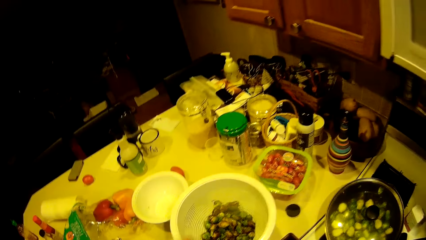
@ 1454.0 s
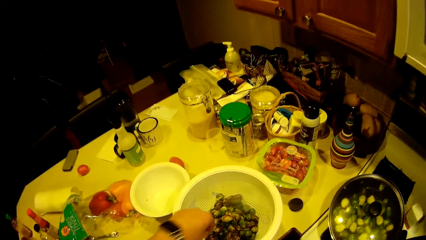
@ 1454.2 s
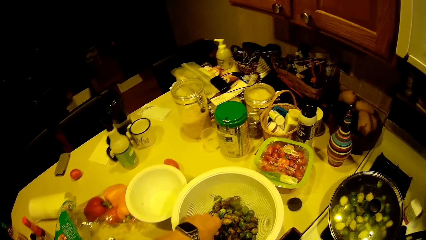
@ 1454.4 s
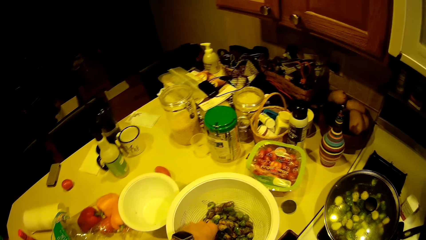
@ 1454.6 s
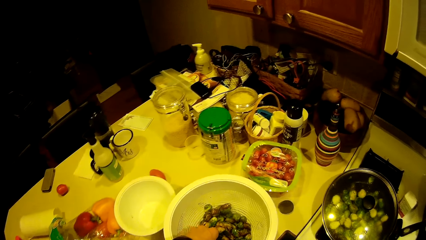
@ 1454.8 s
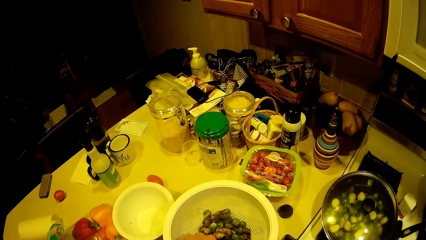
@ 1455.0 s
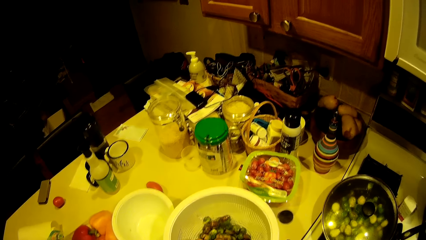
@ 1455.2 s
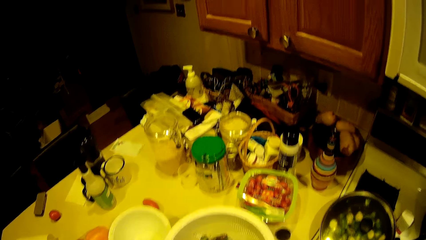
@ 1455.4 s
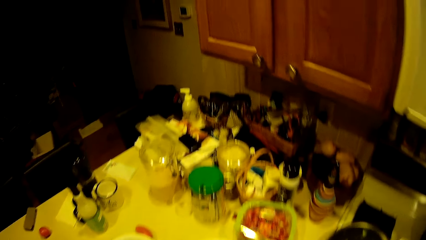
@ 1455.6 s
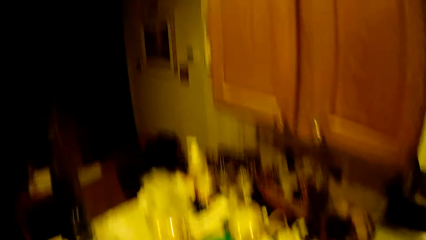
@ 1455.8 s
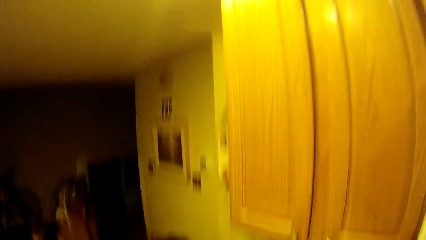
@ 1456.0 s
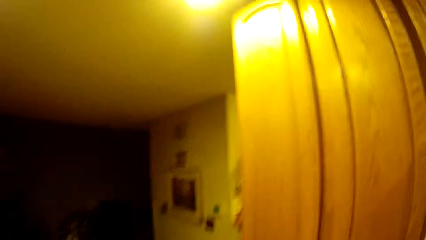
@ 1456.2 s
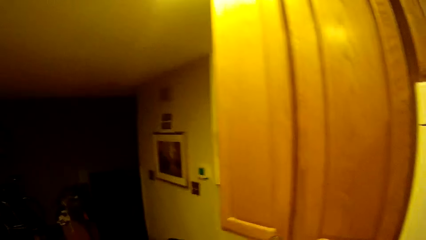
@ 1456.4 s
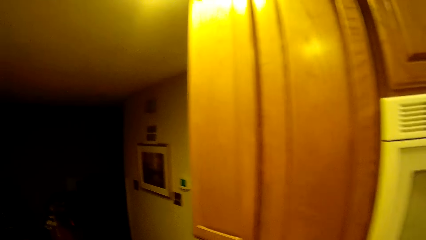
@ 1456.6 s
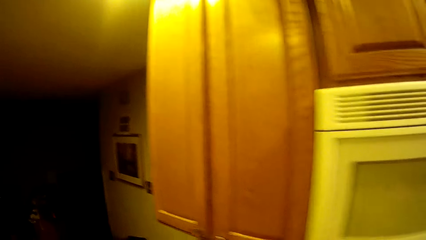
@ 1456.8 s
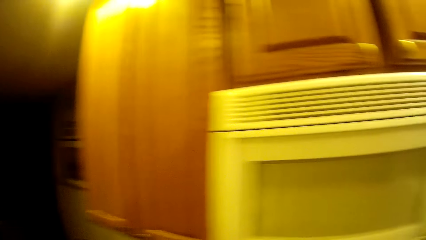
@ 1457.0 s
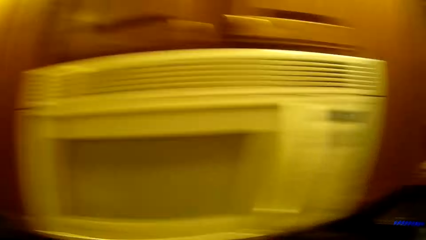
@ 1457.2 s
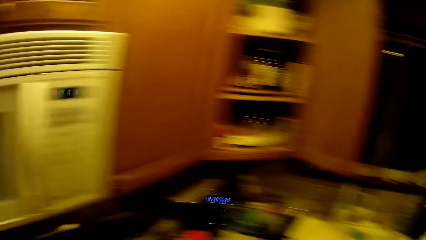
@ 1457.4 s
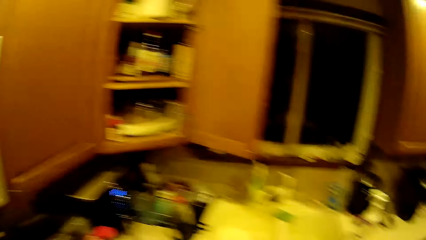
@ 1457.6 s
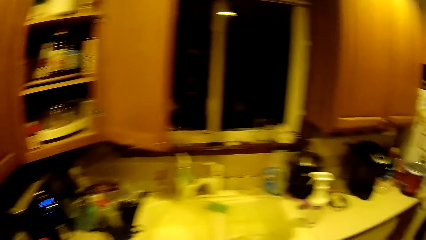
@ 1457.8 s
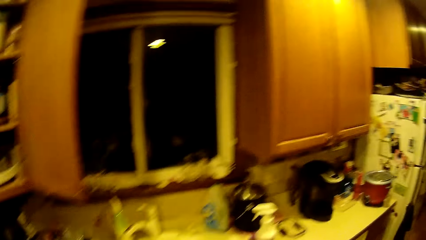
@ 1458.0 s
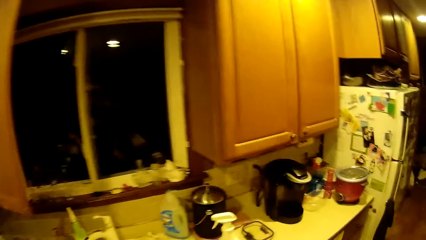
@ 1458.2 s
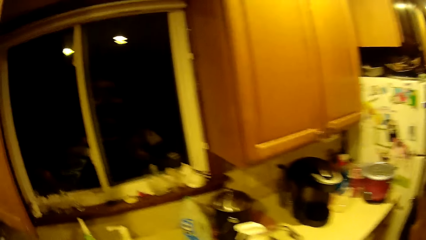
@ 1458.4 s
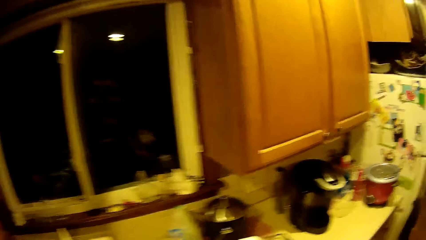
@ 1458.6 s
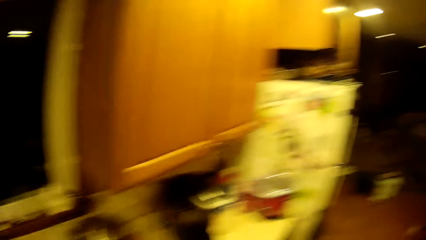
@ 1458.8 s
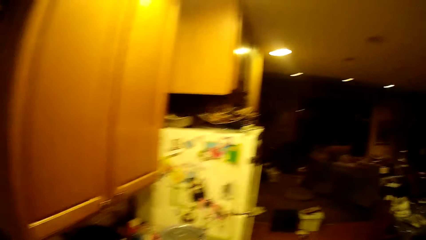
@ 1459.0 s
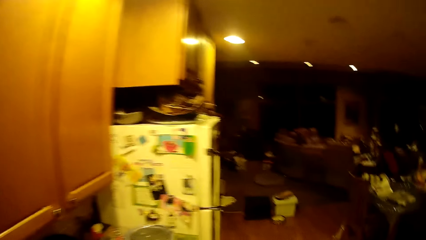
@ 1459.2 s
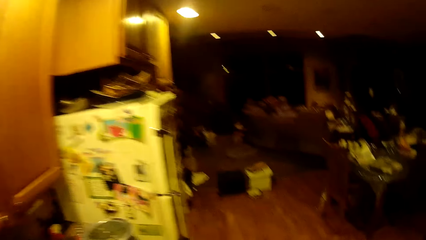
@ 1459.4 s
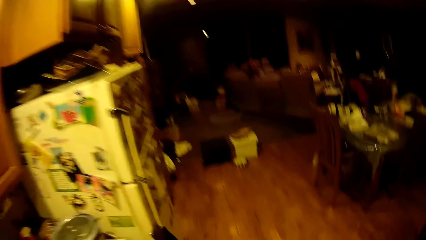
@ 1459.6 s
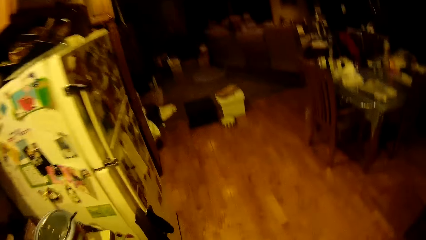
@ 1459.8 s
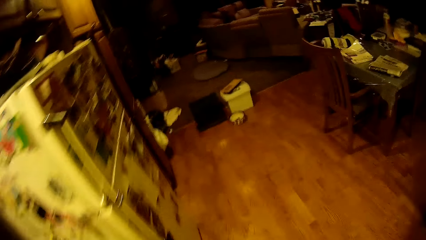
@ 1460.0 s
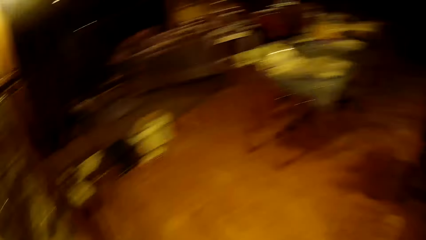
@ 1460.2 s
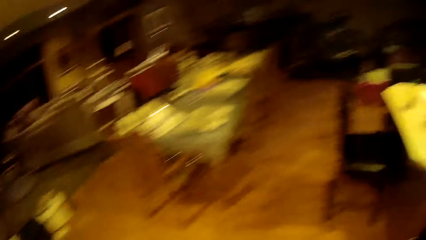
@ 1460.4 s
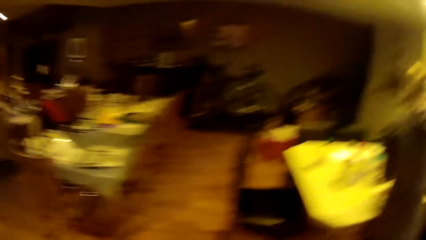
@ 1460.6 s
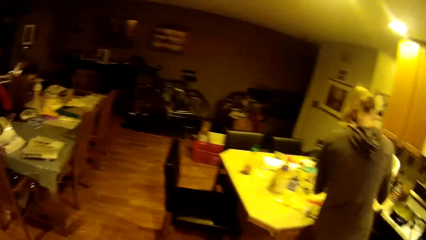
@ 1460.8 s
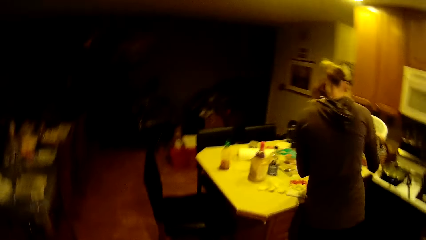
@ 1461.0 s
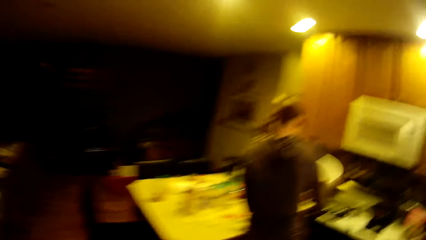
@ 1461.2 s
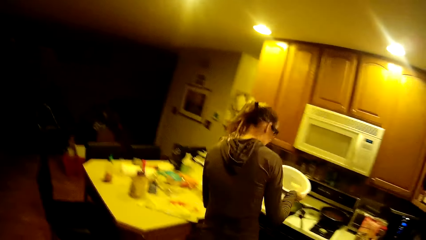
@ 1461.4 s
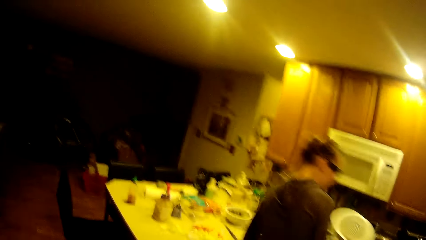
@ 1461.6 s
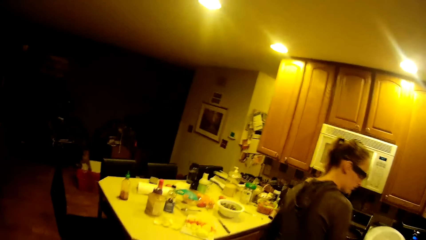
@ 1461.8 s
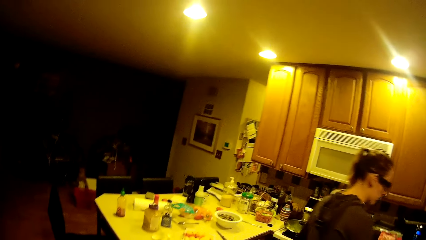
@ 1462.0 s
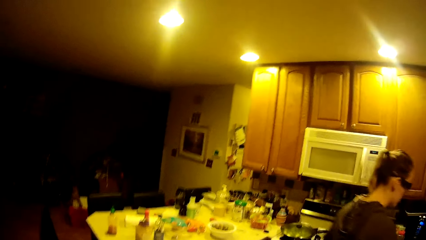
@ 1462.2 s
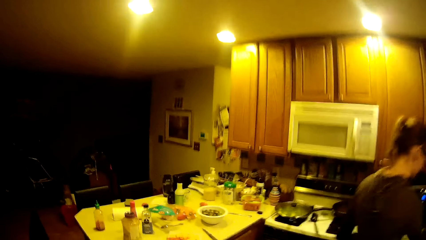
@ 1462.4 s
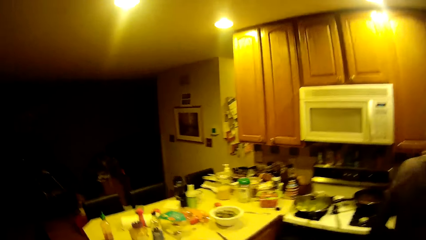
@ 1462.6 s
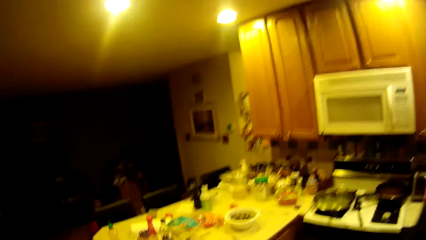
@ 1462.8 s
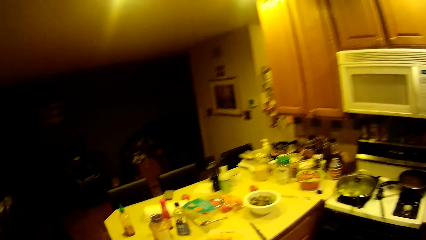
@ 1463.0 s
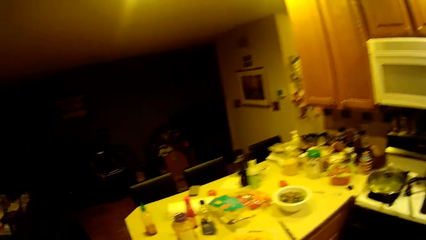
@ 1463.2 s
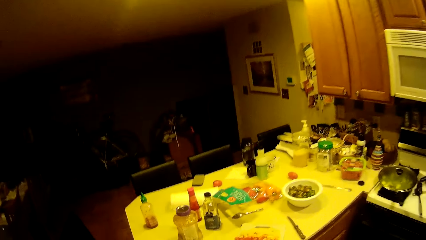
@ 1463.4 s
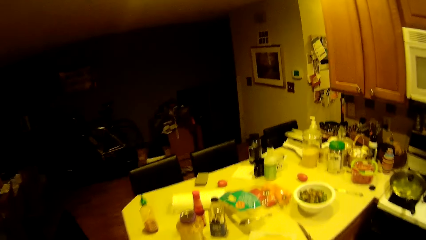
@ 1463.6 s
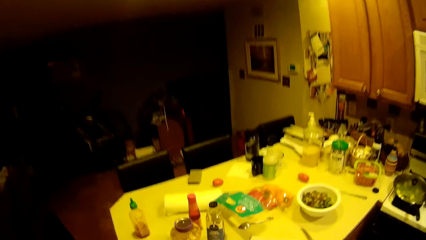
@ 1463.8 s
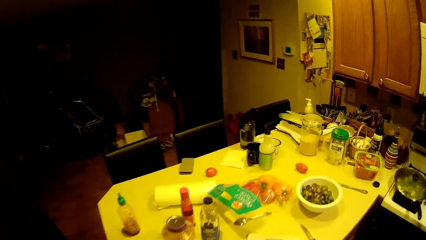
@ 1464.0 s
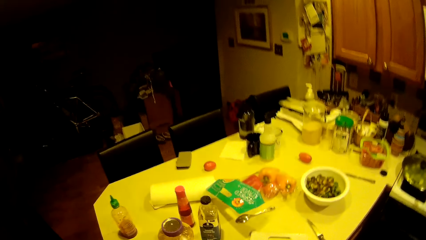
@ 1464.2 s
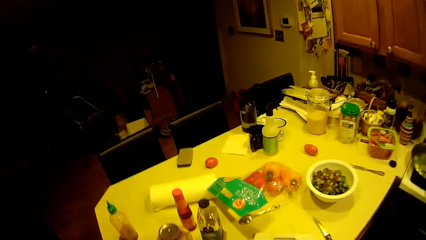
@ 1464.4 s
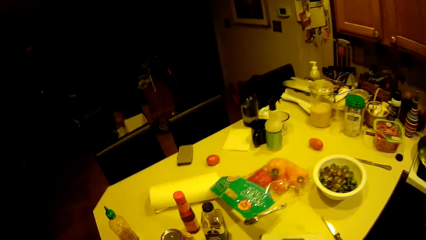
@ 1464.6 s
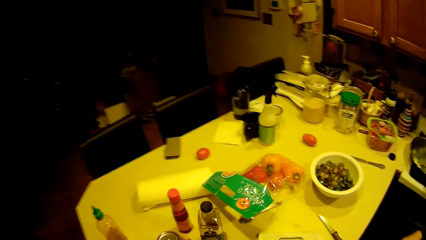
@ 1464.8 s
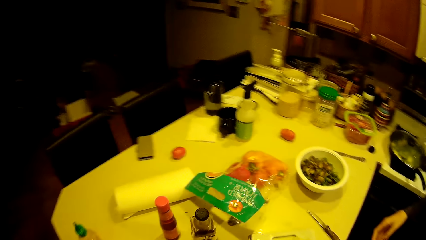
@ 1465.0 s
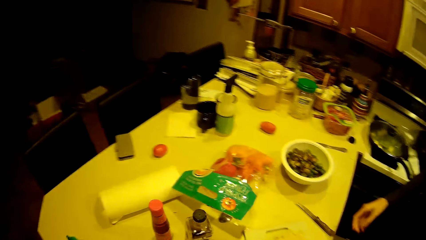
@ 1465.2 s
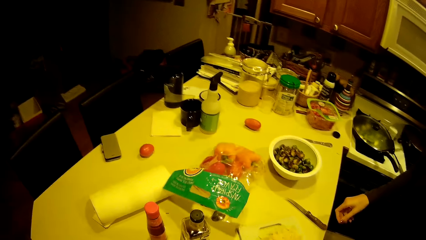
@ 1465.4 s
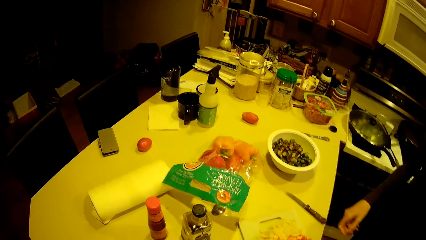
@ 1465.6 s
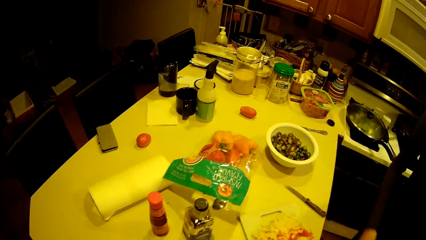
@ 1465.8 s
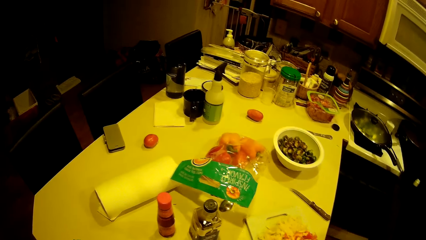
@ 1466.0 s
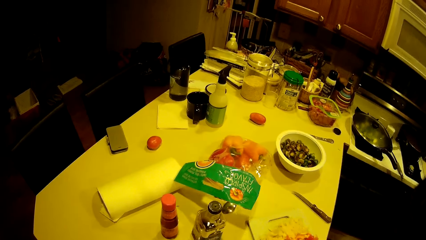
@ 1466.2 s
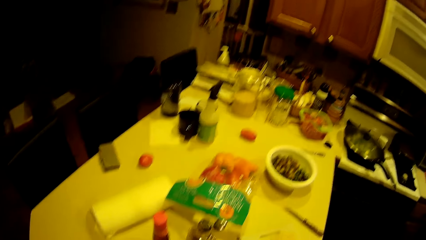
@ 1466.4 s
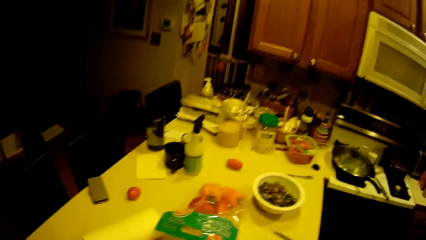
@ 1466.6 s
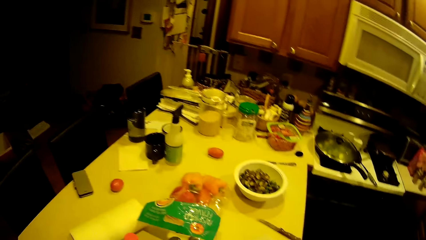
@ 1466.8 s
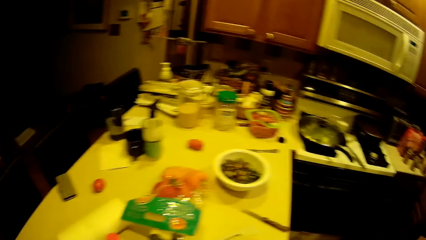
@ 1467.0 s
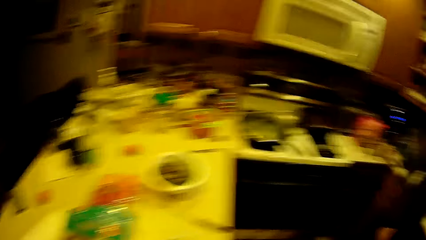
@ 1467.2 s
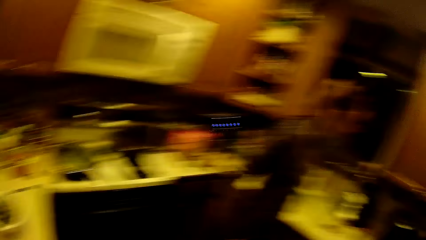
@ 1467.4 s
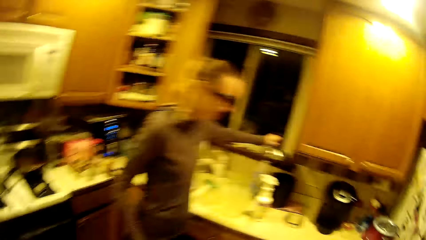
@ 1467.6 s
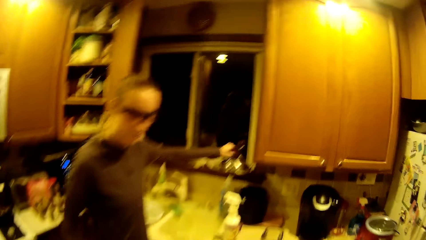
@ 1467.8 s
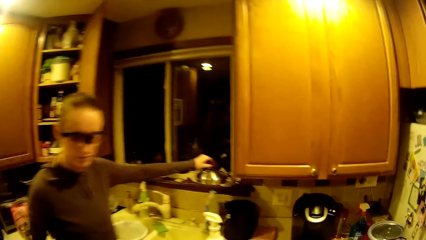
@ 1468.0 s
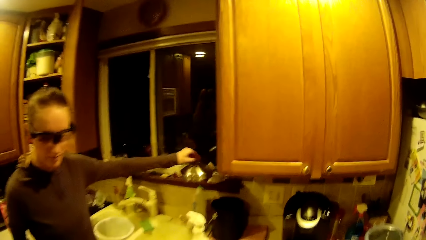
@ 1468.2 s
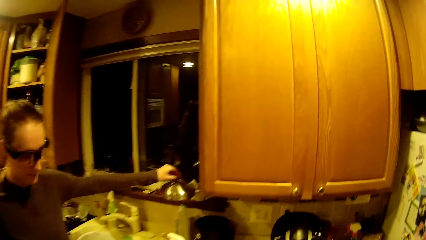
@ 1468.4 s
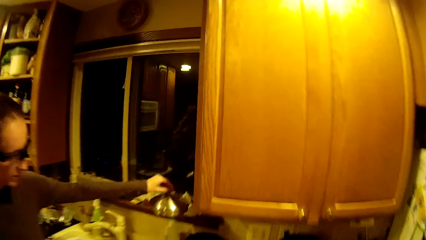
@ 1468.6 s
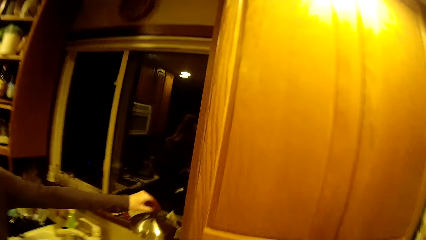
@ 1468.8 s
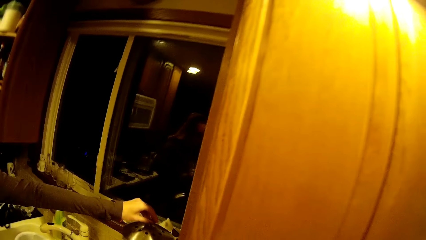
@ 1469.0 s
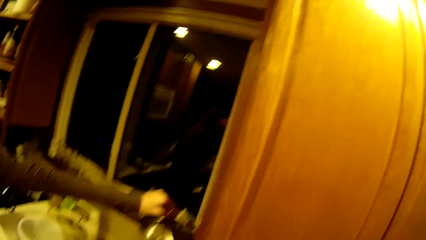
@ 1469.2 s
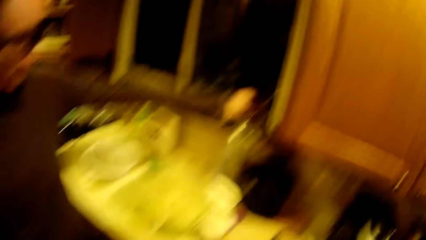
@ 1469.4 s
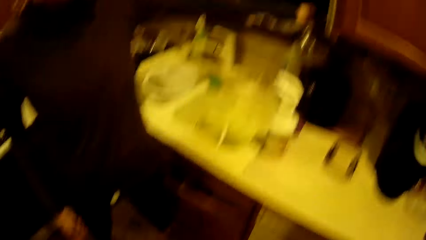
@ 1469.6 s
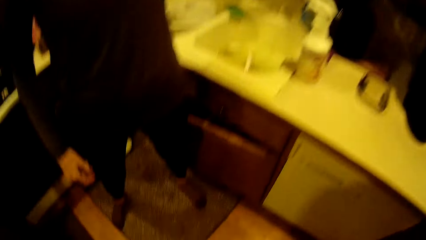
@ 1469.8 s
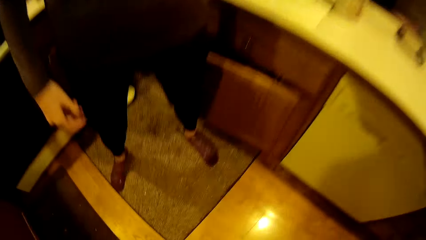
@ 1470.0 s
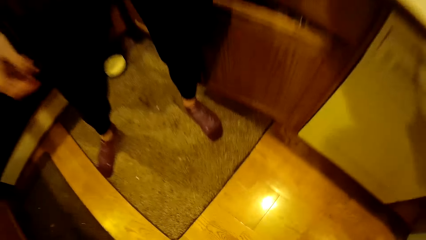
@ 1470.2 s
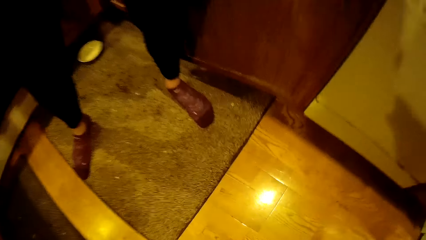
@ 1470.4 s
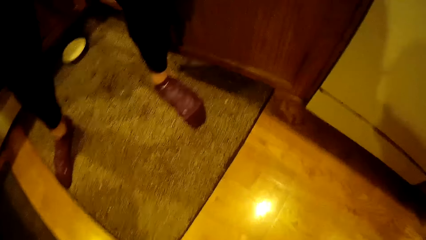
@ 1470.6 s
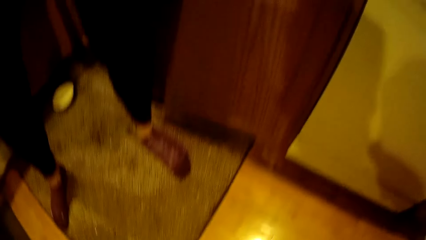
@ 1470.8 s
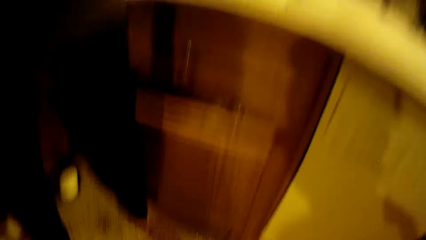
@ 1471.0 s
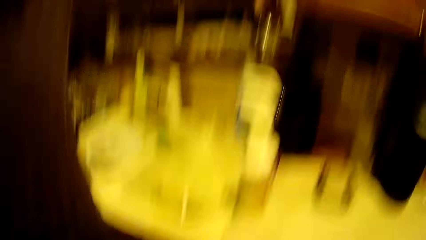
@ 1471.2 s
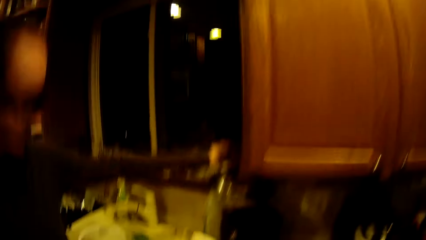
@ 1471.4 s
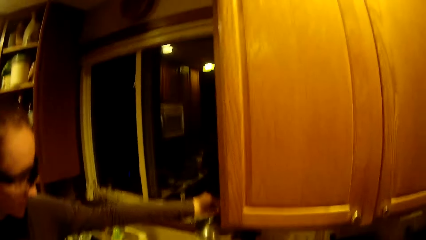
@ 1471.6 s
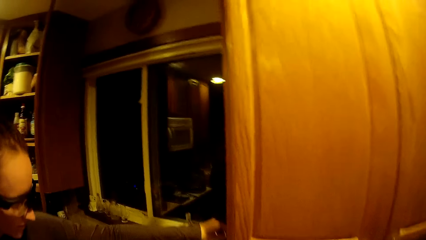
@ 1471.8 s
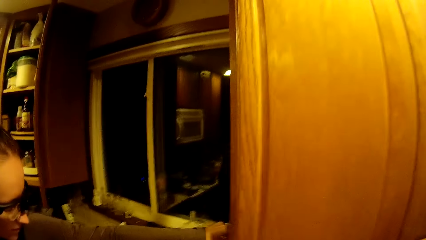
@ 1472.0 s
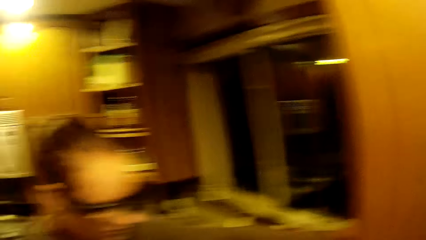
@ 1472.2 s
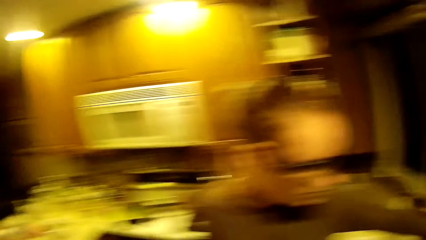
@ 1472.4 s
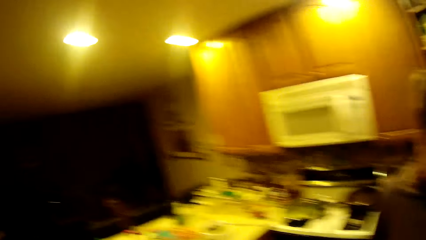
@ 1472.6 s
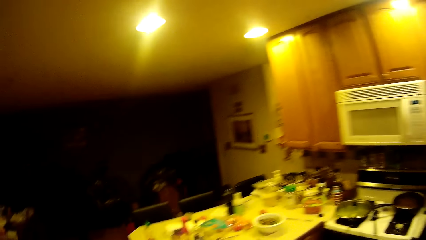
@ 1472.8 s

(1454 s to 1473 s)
The camera wearer looks around the kitchen. They take a green bean from the filter. They walk around the kitchen. A woman takes a bowl from the table. The woman walks around the kitchen. The camera wearer looks around the kitchen.
